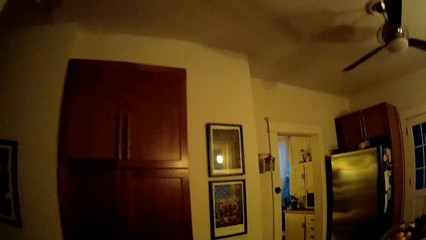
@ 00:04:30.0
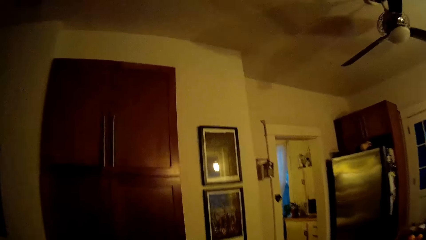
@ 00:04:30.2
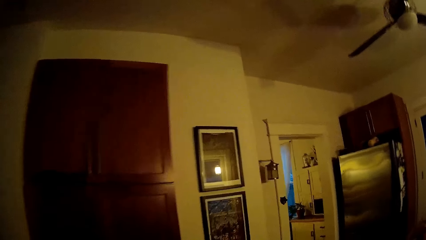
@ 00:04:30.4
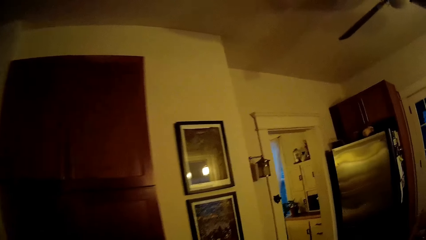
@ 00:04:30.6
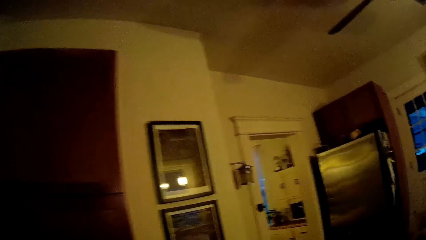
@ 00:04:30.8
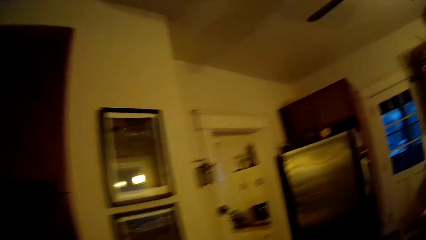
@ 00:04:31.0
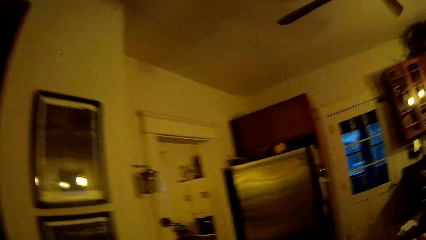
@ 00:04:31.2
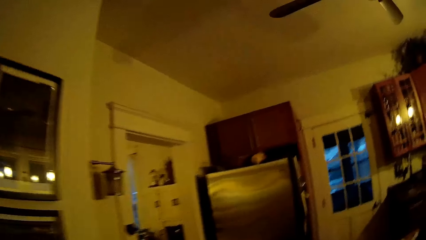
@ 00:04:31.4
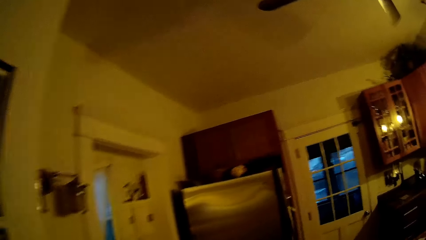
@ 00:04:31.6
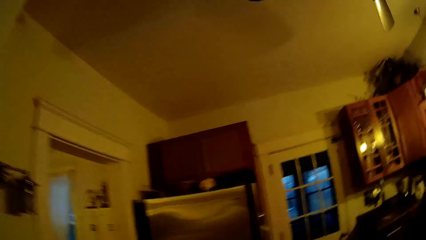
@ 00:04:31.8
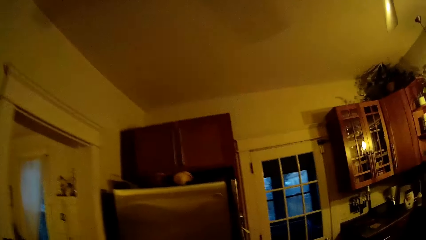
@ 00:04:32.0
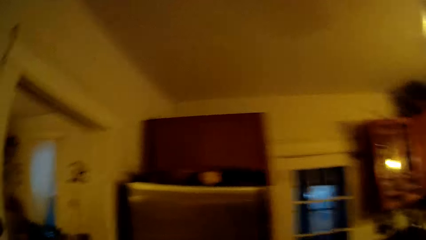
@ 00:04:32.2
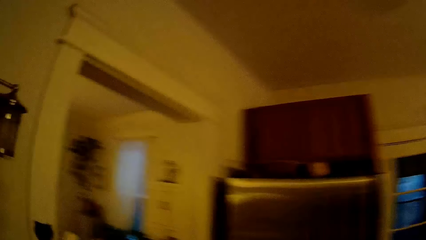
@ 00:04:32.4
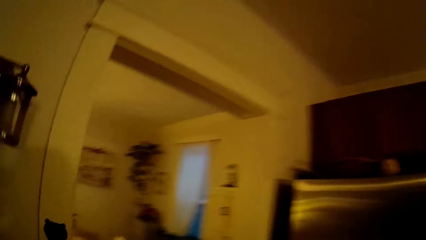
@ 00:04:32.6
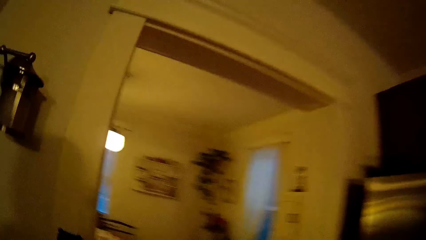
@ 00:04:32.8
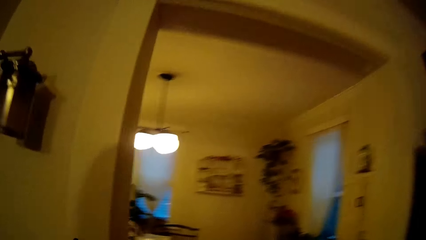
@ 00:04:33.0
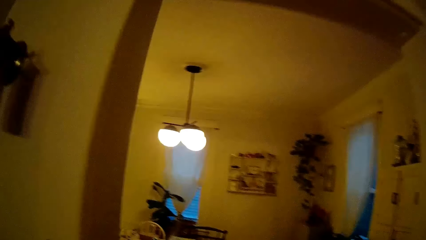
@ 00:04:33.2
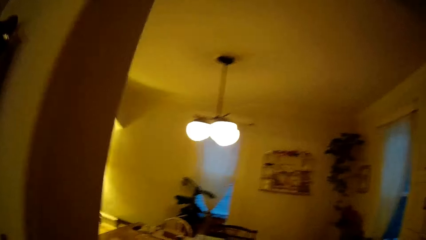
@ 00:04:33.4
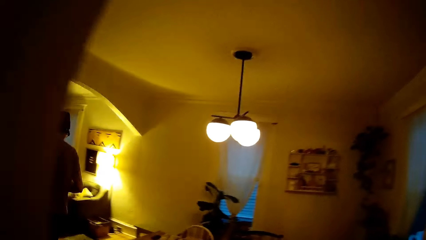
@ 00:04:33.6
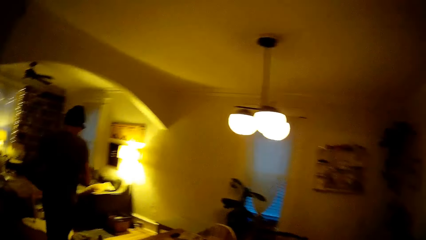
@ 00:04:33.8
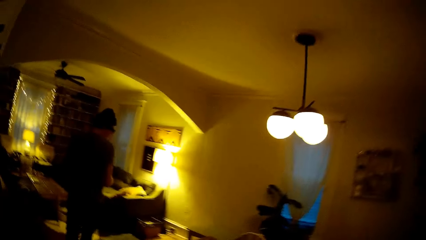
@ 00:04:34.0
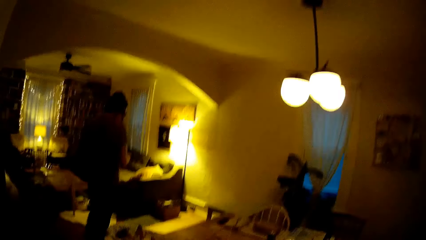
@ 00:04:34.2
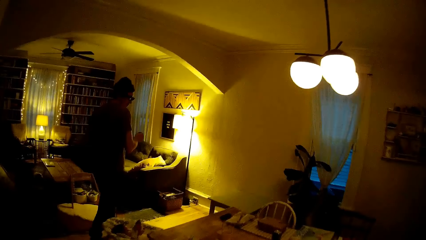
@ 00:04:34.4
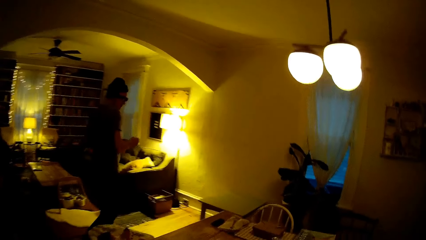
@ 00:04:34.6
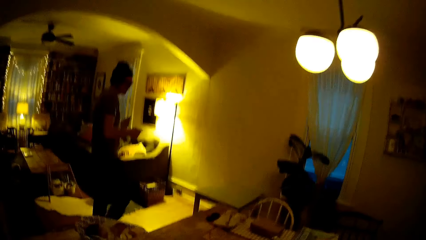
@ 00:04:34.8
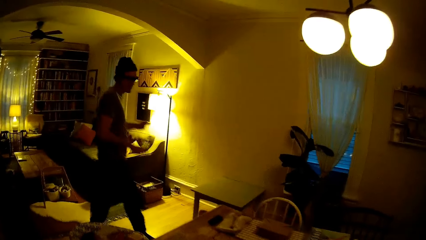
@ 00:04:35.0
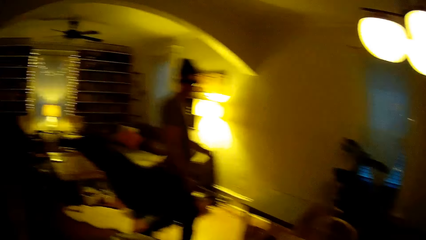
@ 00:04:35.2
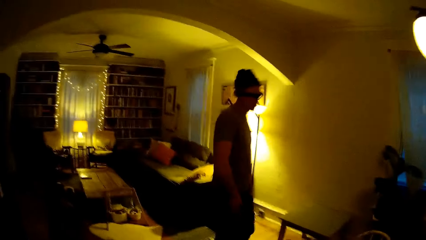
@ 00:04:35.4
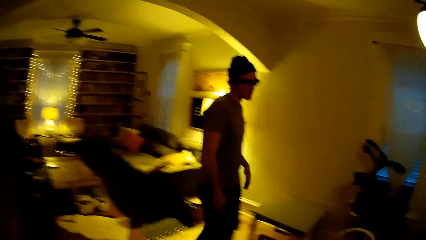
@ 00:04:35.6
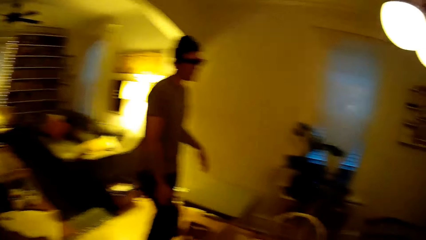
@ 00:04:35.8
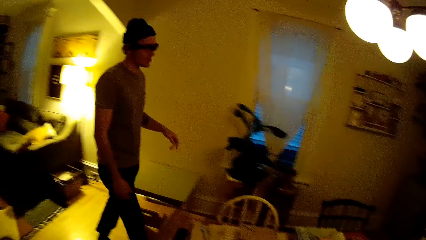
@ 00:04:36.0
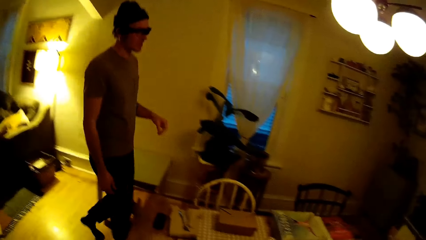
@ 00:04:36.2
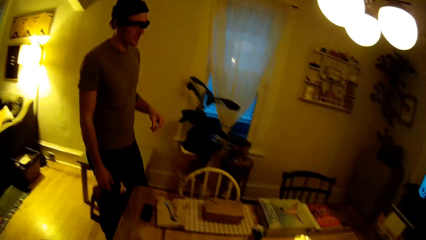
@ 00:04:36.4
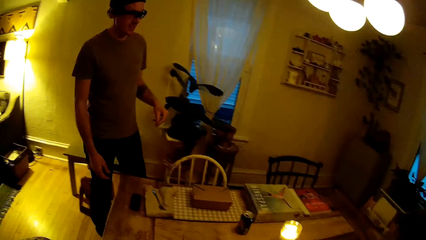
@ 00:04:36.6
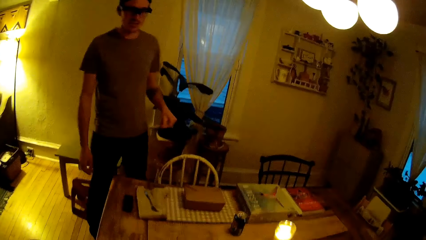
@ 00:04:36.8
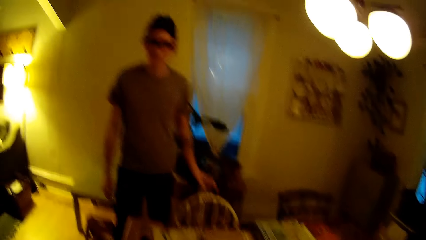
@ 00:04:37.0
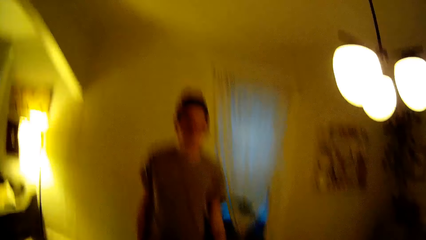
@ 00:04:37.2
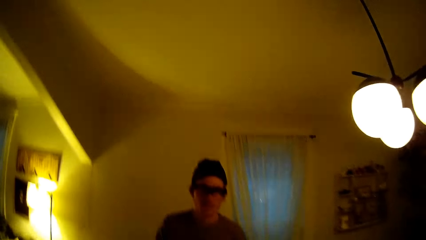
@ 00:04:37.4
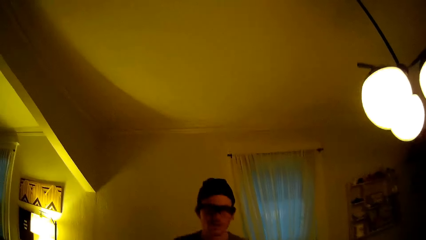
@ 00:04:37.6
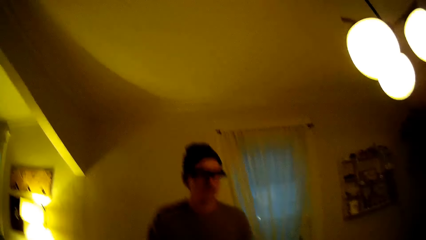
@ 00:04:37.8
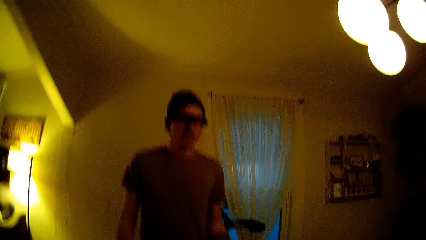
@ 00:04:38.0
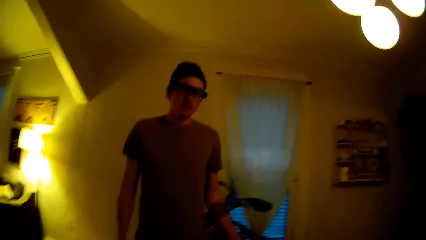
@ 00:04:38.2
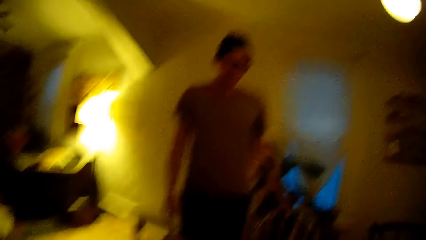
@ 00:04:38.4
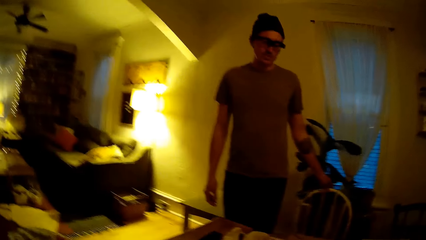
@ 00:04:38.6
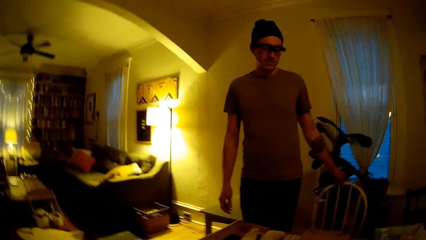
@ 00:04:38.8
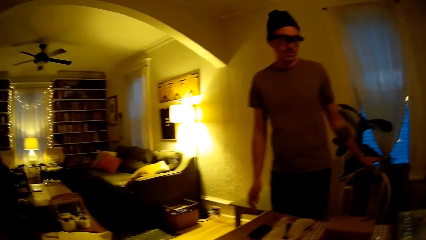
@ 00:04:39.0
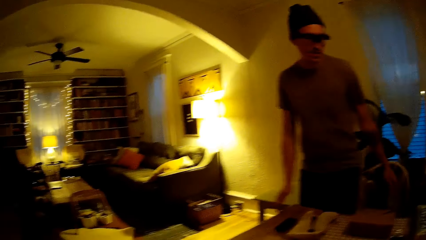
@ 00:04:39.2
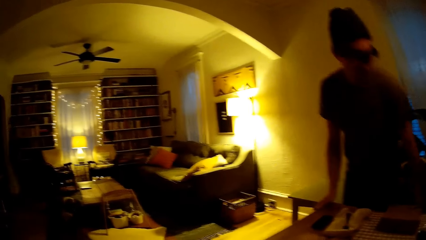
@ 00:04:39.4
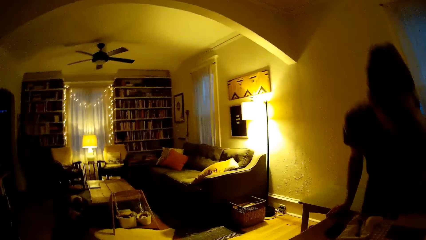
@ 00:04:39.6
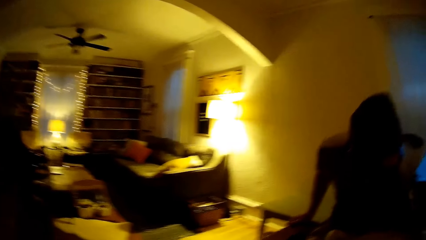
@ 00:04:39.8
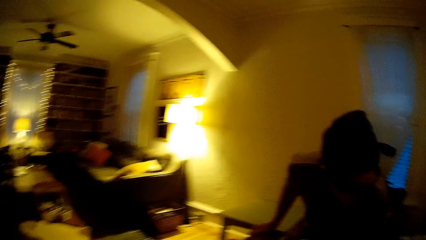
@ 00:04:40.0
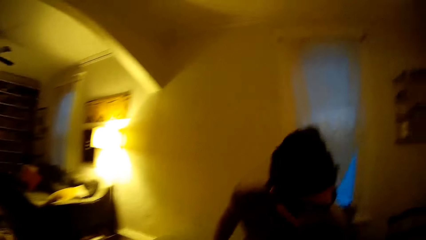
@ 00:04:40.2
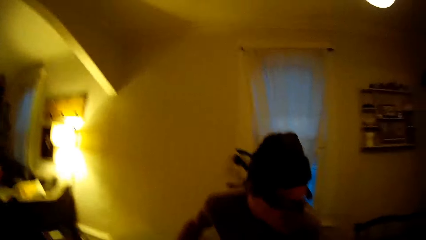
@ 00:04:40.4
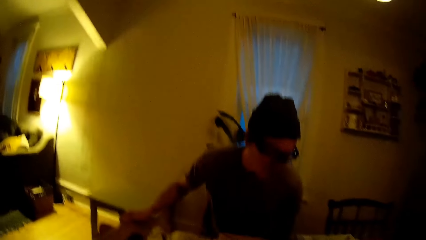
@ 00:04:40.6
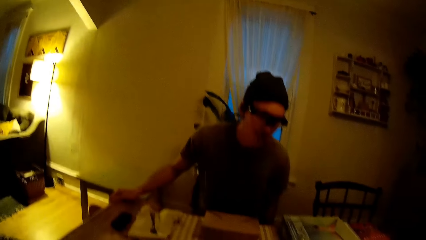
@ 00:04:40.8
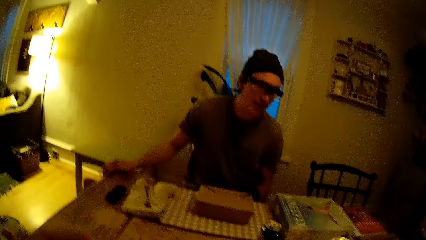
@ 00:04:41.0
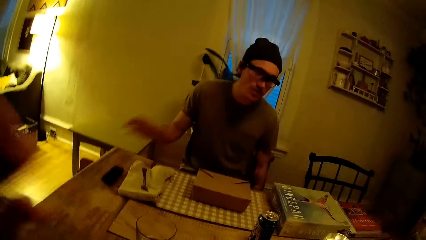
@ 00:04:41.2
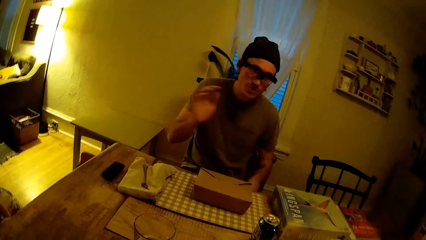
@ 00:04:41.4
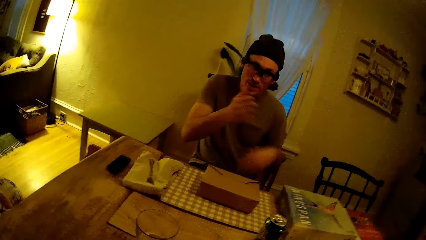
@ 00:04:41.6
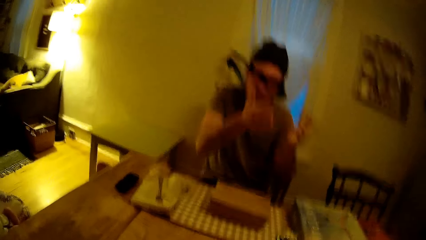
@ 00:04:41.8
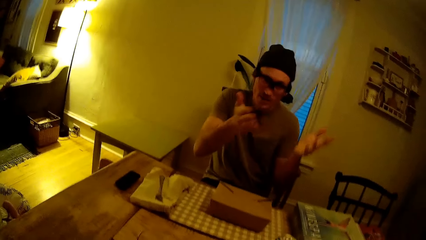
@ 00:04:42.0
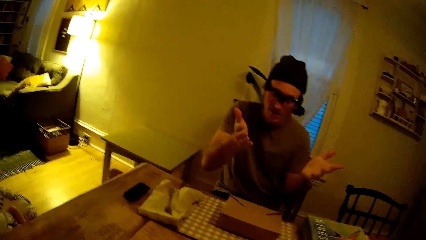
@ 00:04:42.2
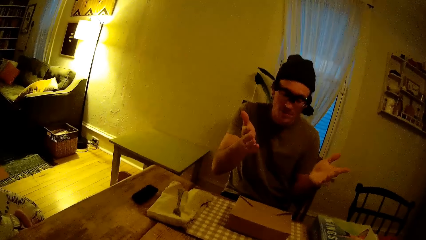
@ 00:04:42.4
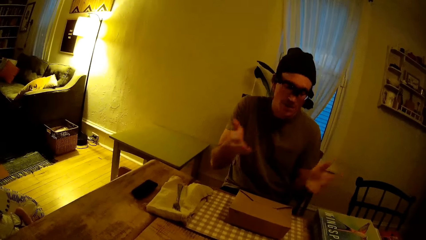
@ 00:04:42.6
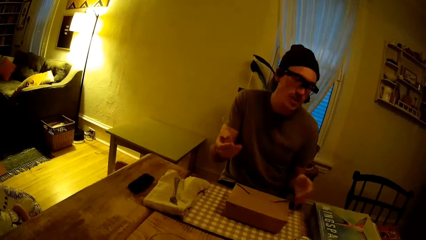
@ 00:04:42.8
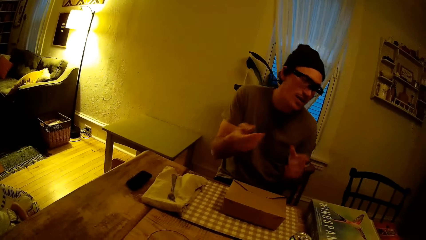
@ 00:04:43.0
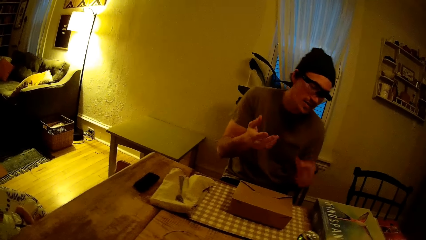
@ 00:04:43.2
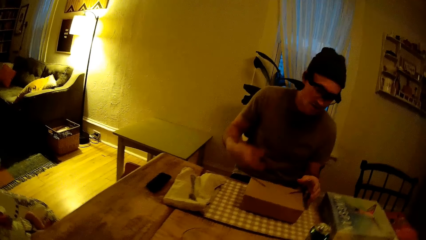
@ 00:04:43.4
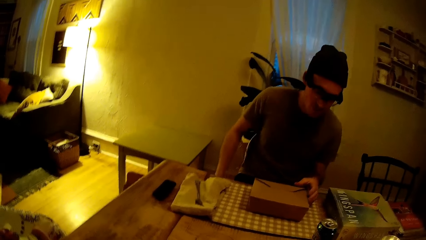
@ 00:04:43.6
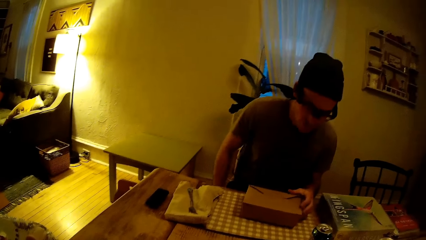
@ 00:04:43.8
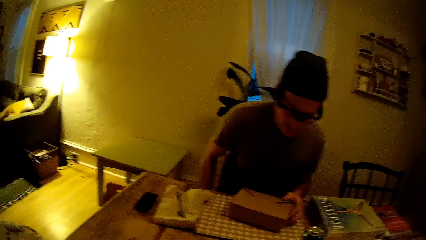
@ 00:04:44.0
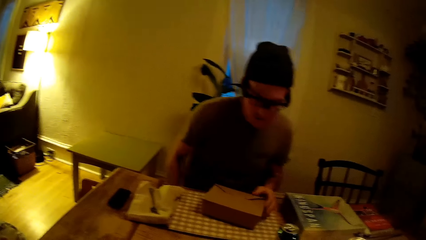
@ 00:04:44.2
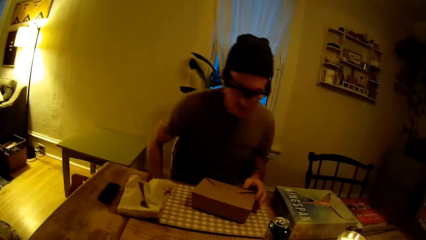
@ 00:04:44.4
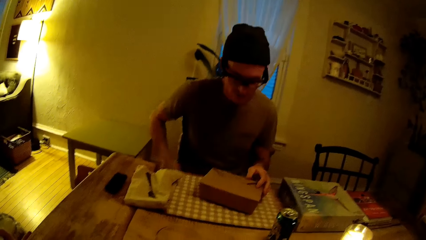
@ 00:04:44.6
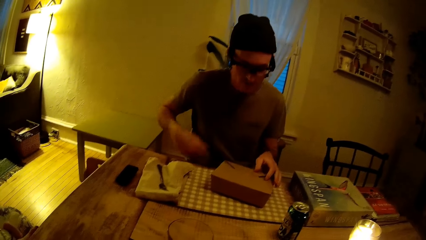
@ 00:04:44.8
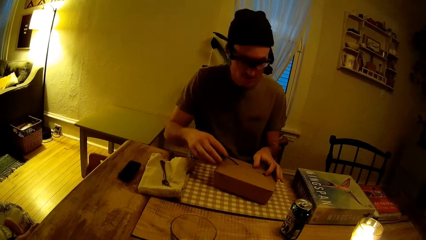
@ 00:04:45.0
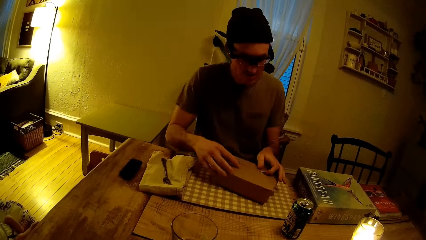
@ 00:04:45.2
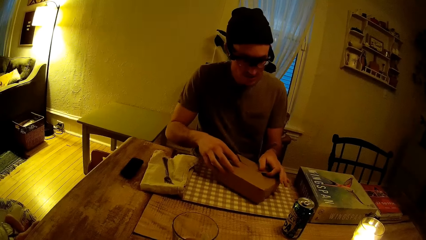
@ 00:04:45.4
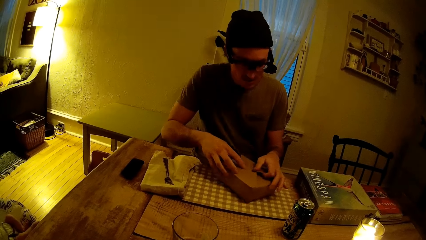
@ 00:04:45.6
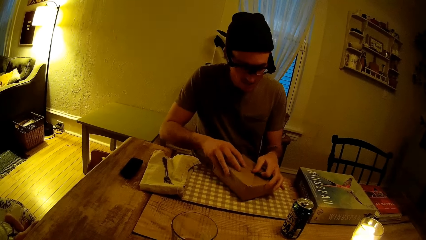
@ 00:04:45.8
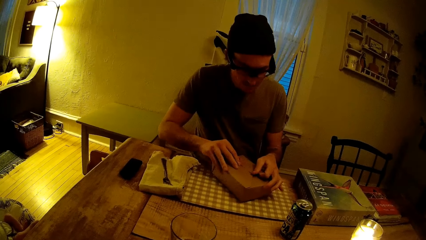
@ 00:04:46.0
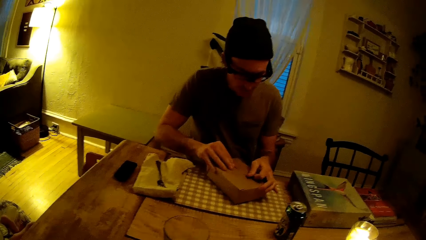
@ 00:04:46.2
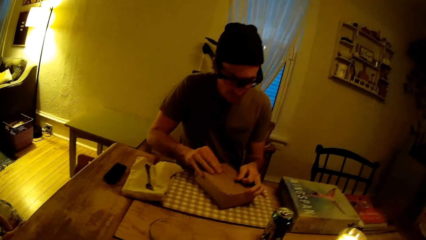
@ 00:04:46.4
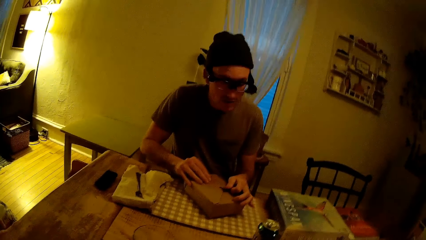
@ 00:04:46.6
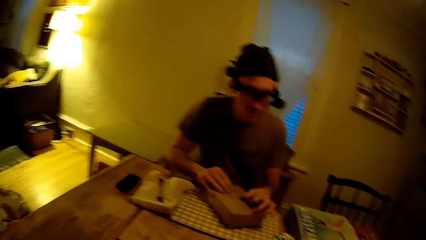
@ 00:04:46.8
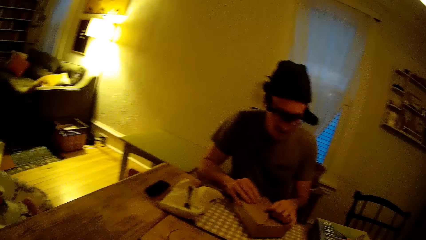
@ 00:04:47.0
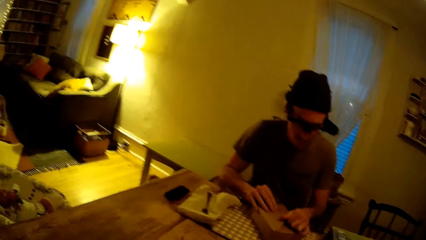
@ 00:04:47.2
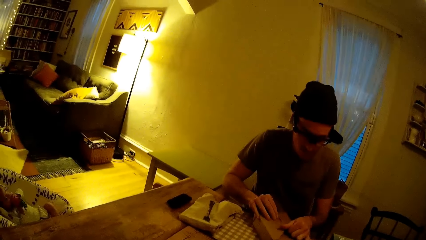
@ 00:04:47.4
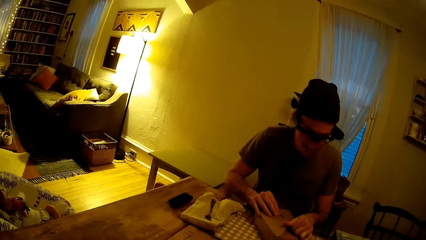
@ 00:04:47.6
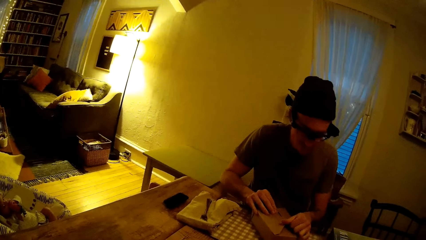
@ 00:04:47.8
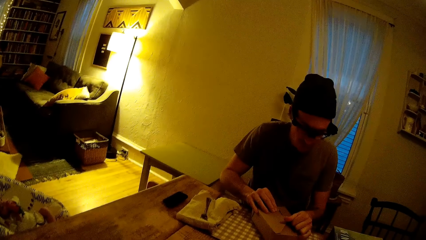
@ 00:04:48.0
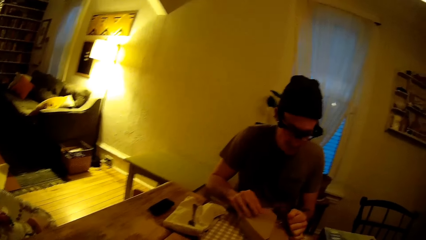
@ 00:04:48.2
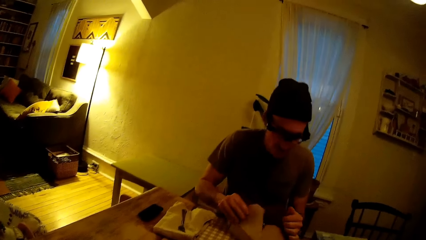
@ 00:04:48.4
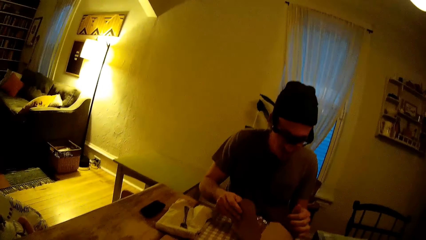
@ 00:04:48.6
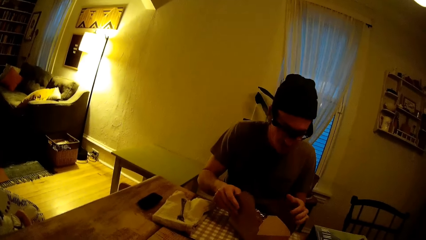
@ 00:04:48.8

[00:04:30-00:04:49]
The camera wearer walks towards the dining table. The man walks across. The man interacts with the camera wearer. The man sits down. He moves hands. He moves a brown box on the dining table with his left hand. He holds the box. He opens the brown box on the table with both hands. He talks to the camera wearer.
